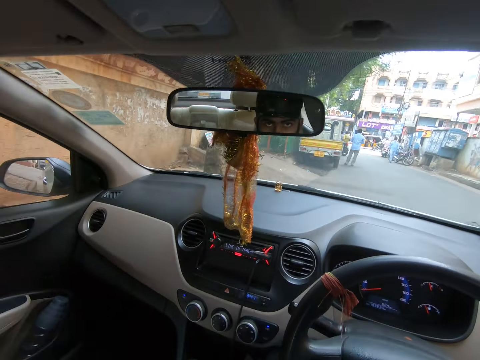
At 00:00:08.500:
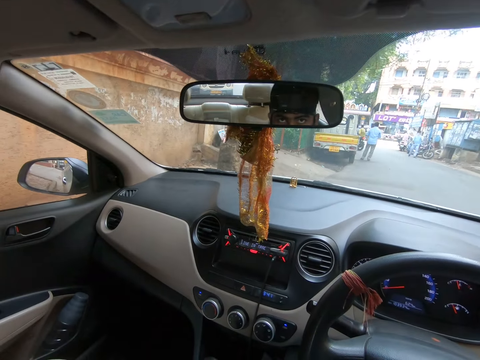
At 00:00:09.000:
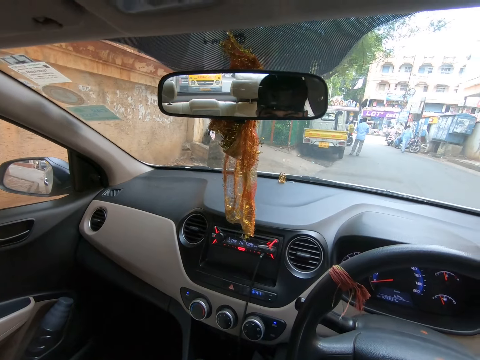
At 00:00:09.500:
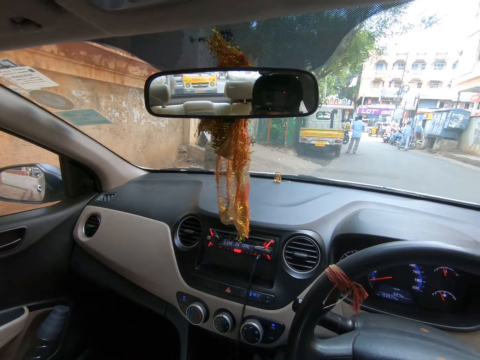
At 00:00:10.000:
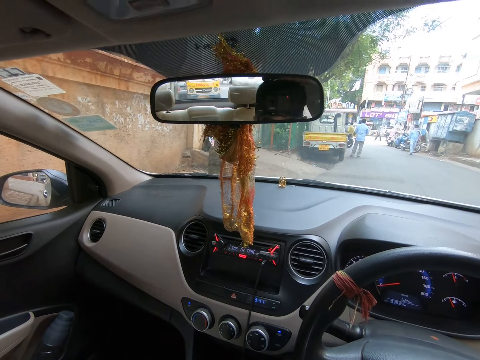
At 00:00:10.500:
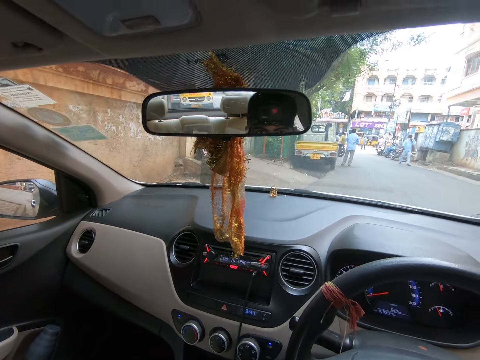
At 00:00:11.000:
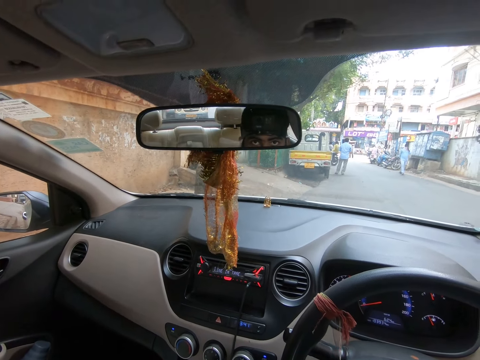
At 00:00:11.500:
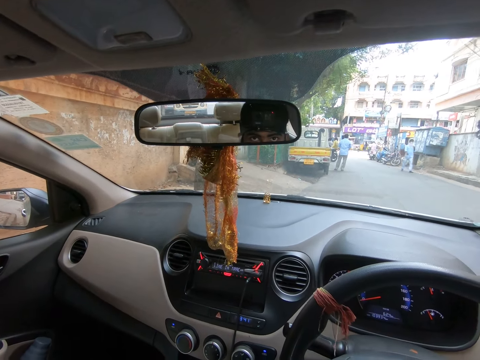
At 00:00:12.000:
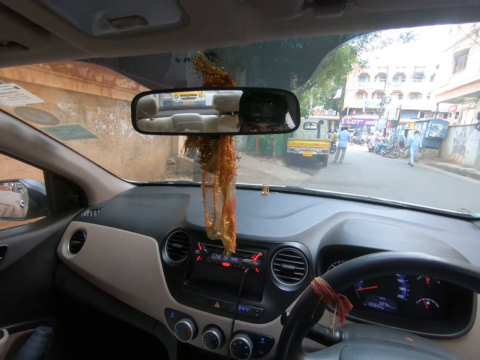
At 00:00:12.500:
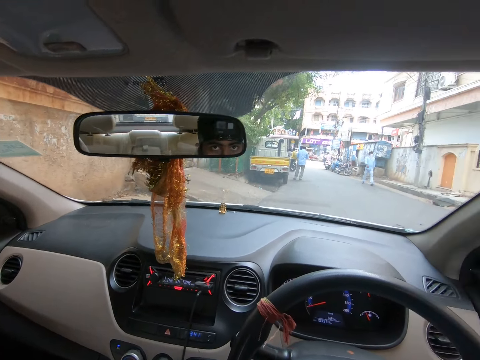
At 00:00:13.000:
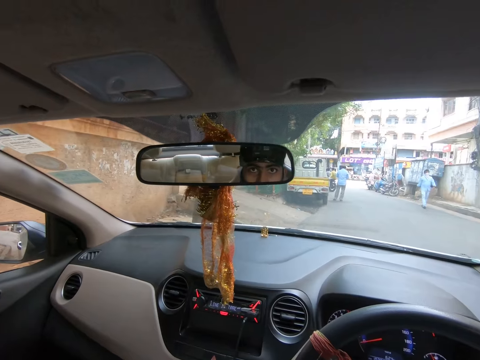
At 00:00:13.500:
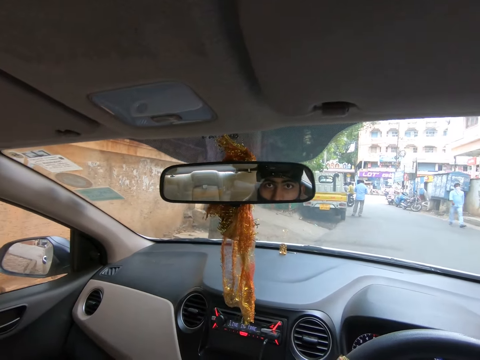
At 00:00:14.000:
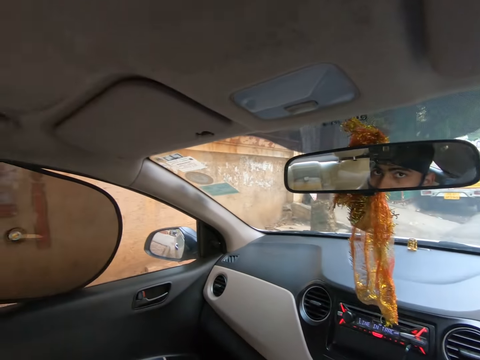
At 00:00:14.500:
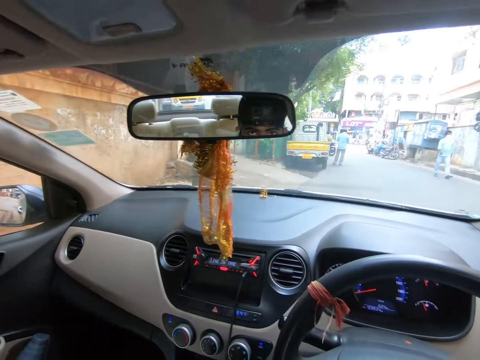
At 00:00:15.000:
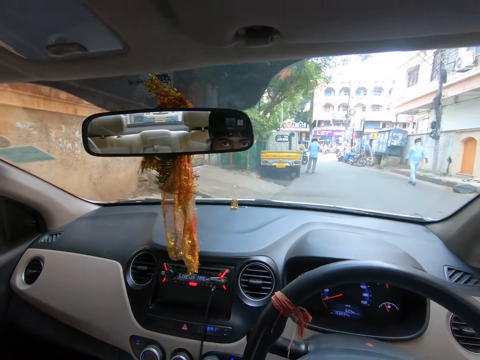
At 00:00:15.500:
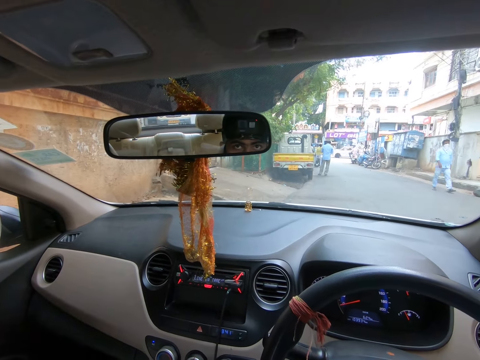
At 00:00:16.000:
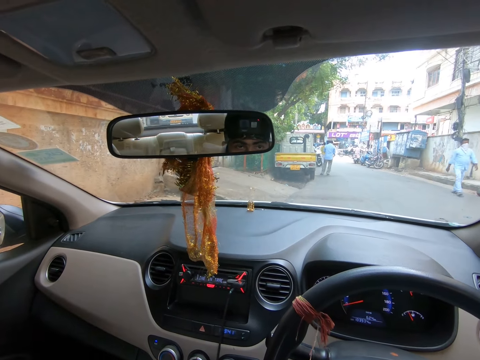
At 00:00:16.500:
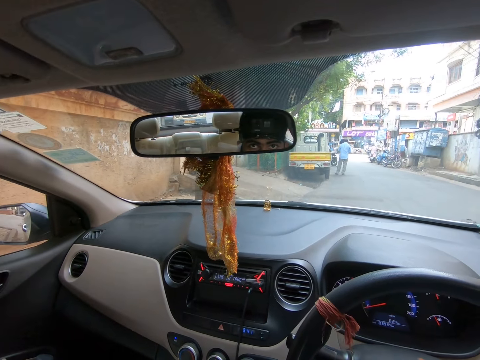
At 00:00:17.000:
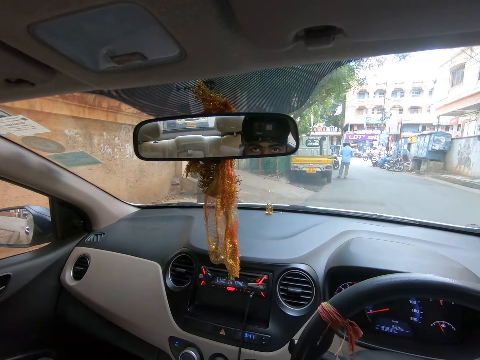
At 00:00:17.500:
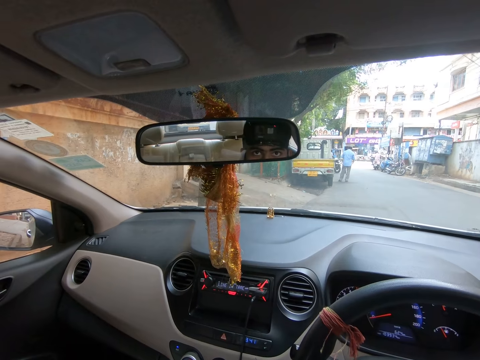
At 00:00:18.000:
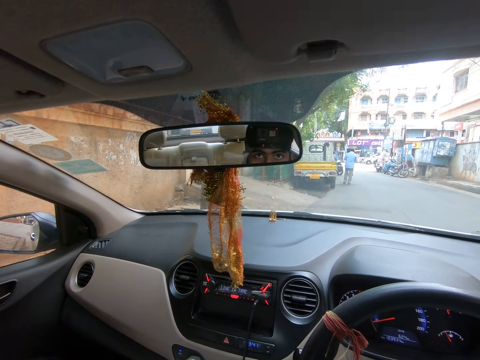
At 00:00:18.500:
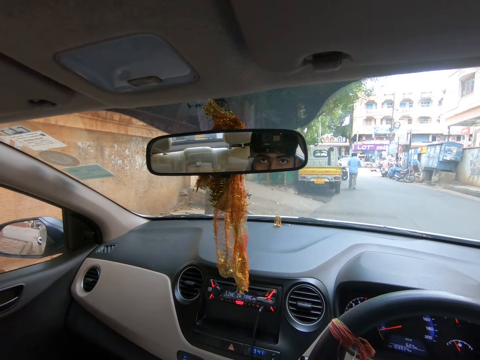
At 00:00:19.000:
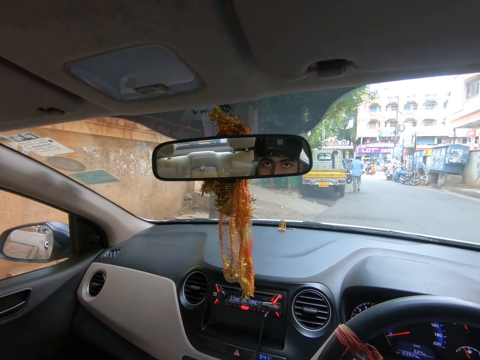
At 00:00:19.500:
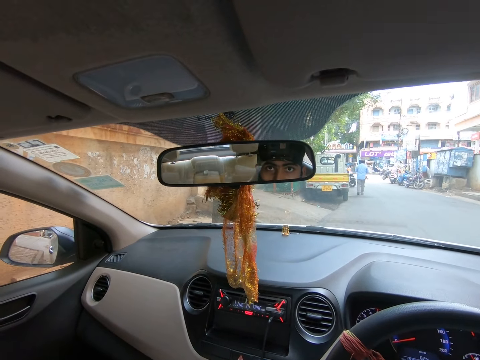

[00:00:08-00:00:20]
A man touches the mask on his face with his left hand. The camera wearer looks at the rearview mirror.

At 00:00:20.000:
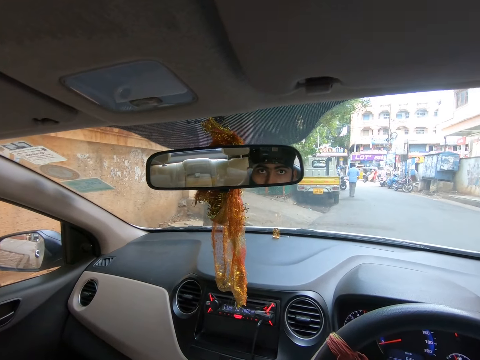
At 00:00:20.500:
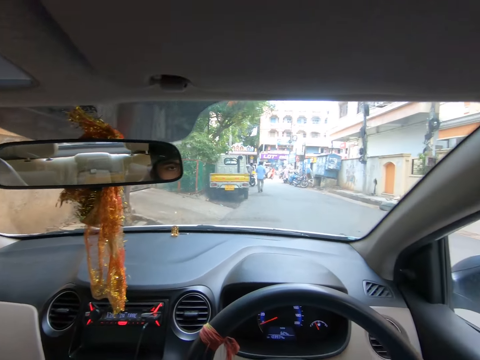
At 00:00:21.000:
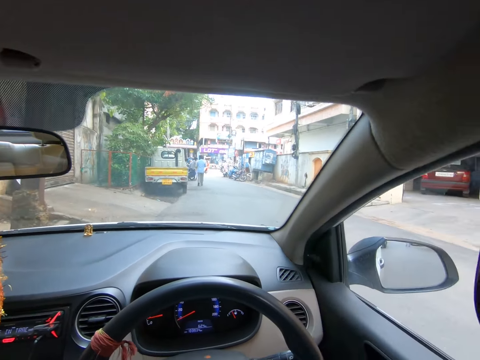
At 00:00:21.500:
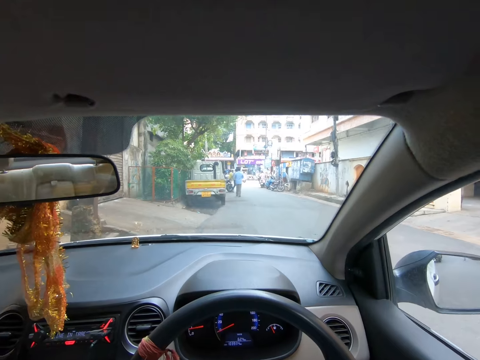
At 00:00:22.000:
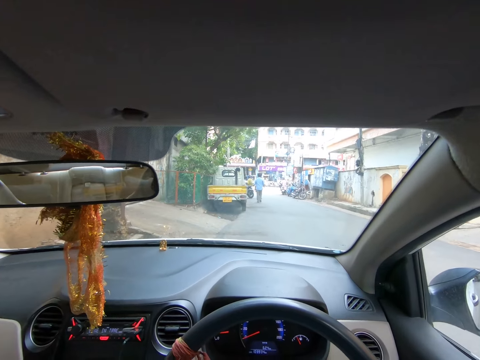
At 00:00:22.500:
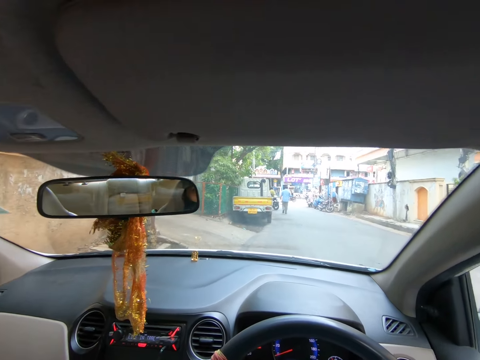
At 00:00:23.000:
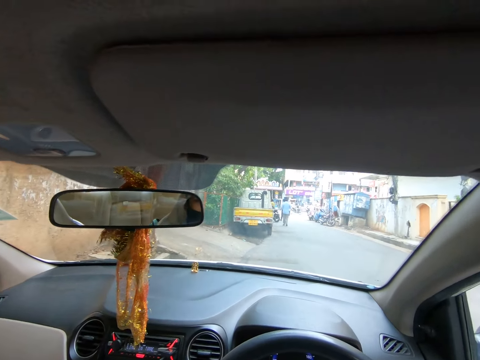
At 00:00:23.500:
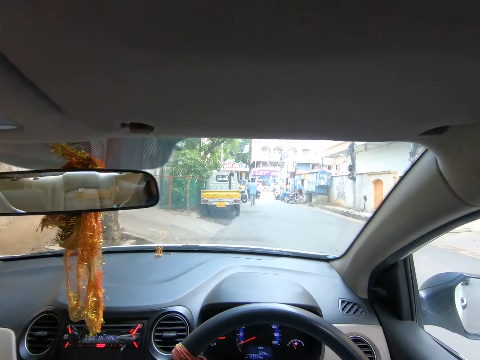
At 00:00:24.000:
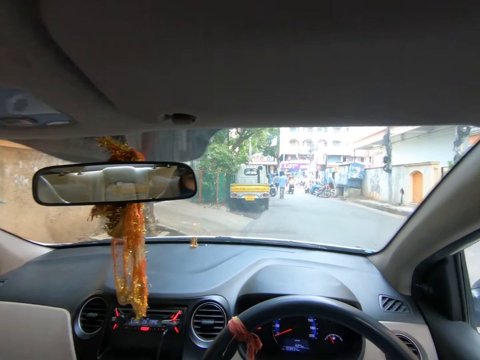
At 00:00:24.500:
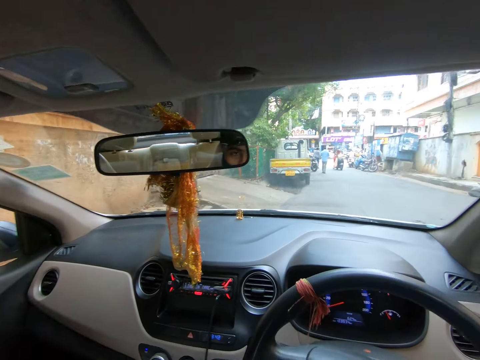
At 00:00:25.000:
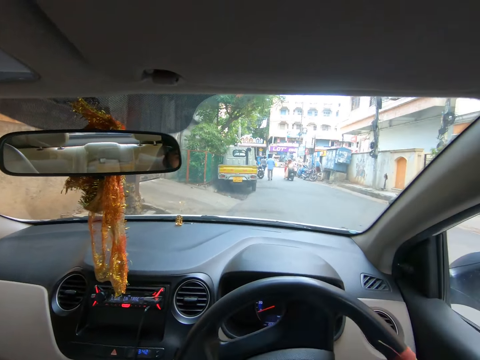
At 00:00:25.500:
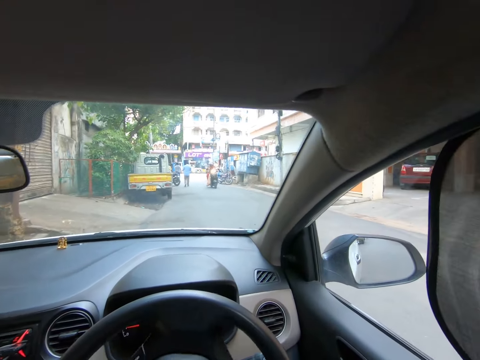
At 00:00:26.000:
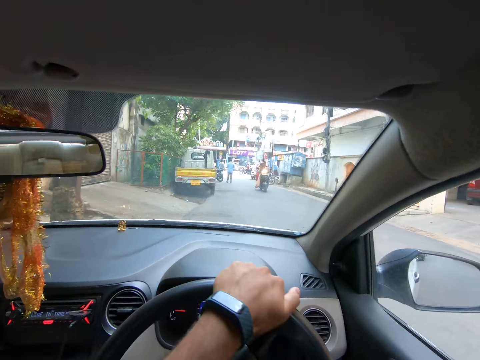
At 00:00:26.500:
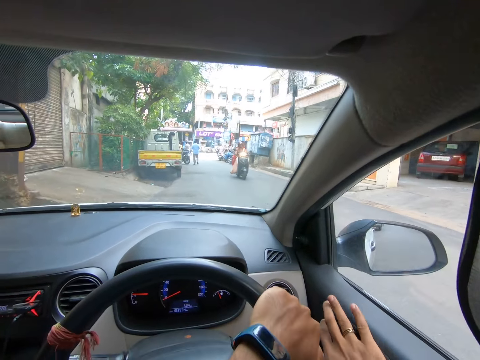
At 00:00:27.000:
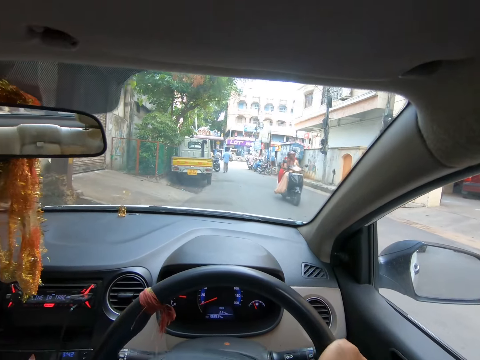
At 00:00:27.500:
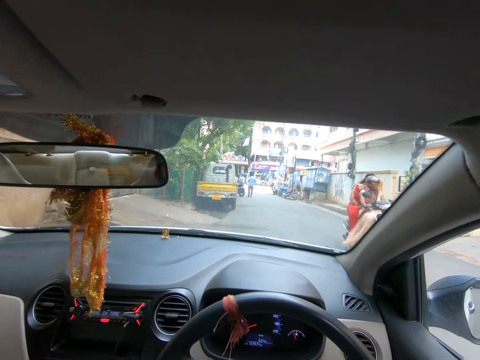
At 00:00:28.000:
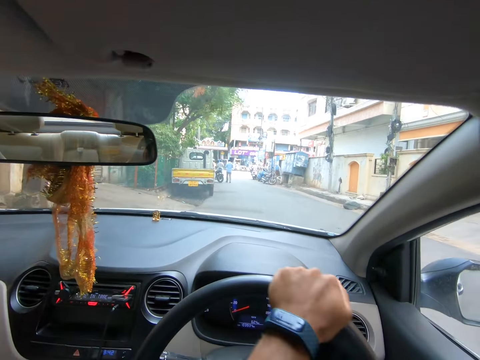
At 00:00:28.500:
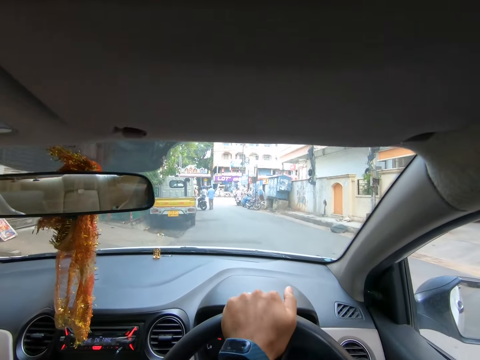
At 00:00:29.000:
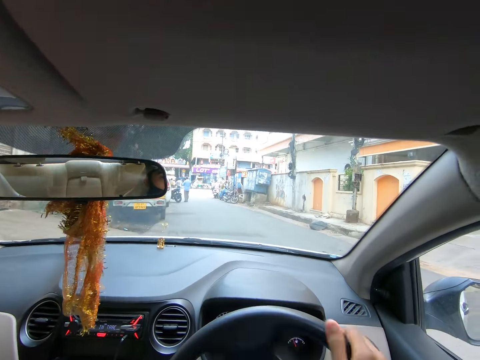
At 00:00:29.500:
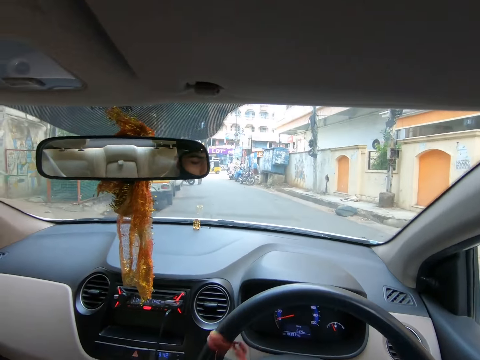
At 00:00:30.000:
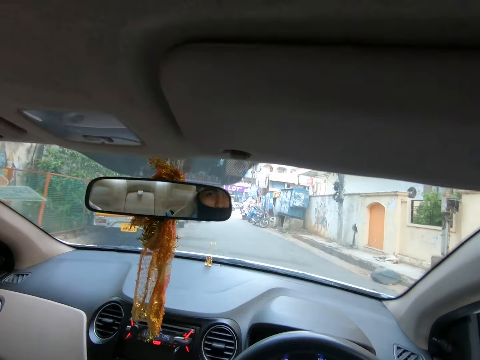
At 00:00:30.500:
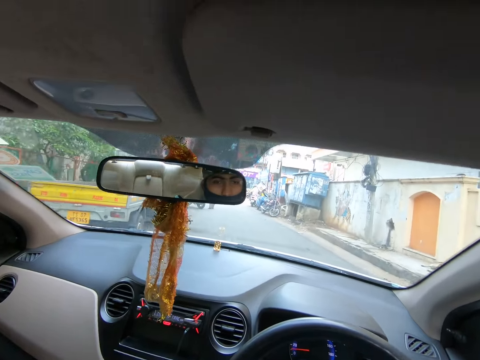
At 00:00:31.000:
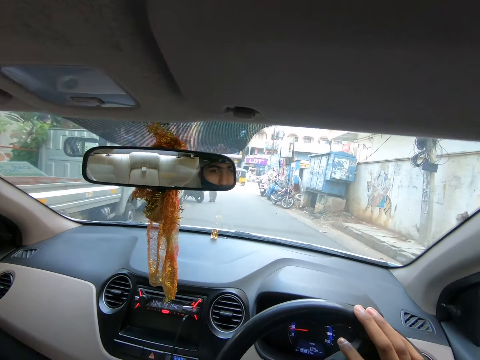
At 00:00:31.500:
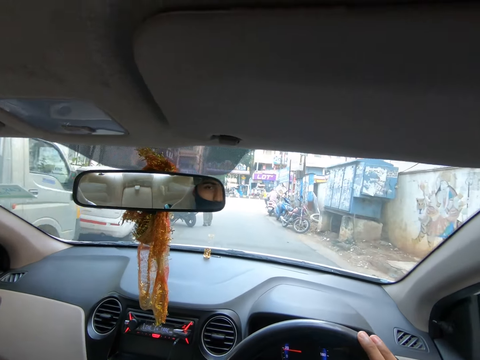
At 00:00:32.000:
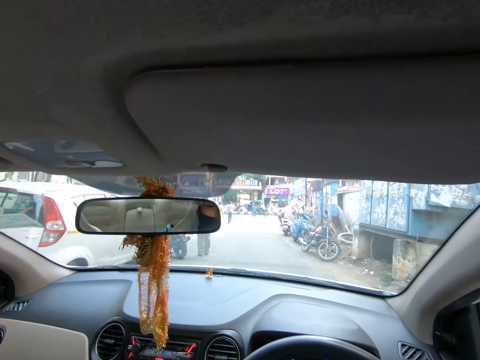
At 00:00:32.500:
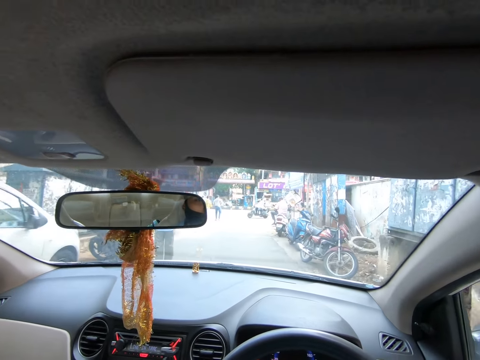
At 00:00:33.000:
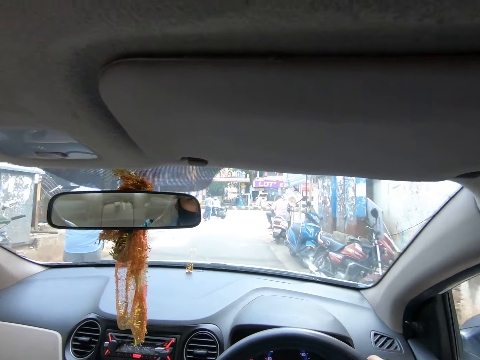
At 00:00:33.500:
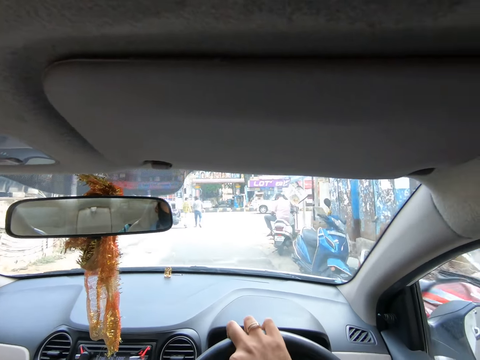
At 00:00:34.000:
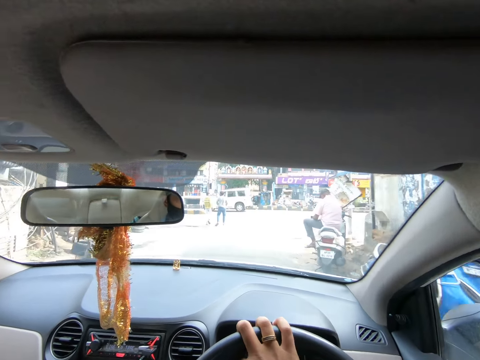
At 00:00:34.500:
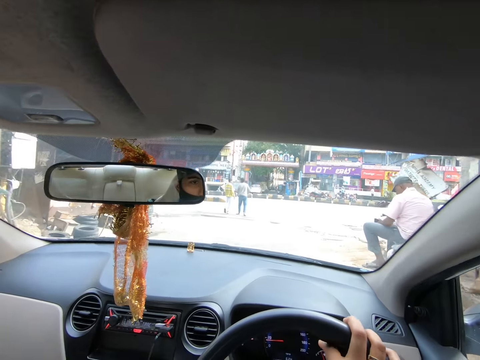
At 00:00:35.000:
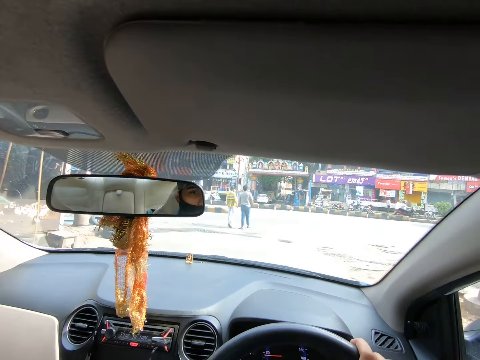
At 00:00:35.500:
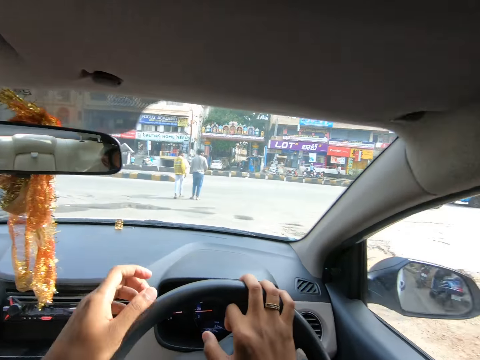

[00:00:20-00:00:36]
The camera wearer moves his hands. He turns the steering wheel. He drives the car with the steering wheel in both hands. A motorcycle drives past the camera wearer. The camera wearer drives past a truck. He drives past a car, a motorcycle, a person and another person. He drives past another motorcycle, a man and another motorcycle.
